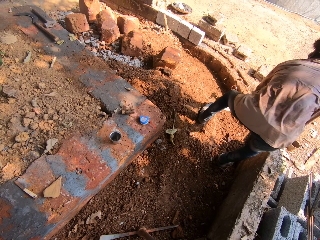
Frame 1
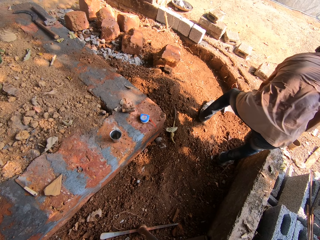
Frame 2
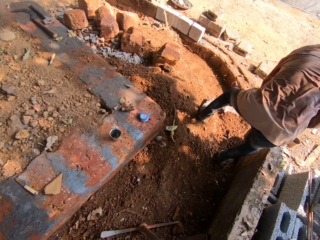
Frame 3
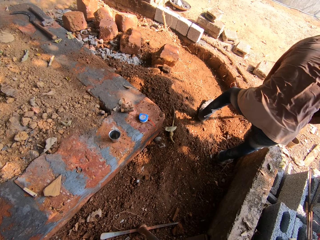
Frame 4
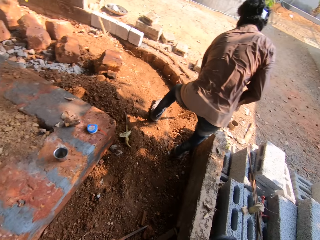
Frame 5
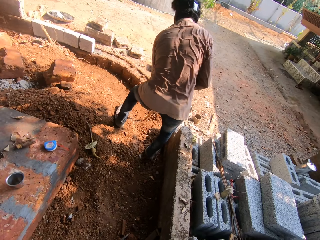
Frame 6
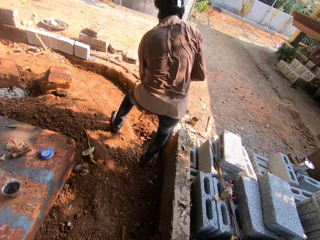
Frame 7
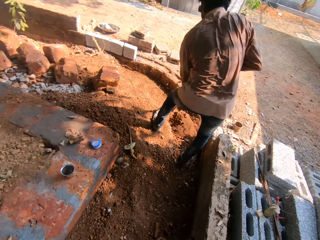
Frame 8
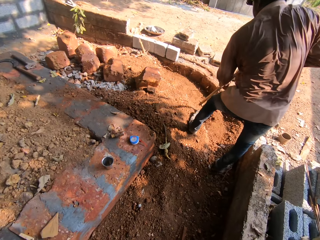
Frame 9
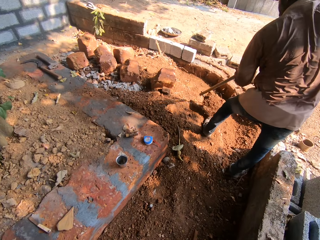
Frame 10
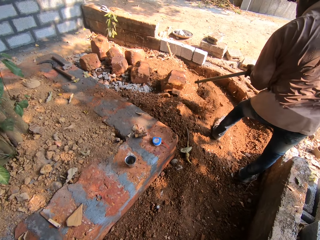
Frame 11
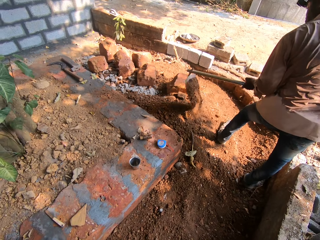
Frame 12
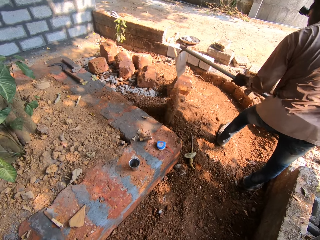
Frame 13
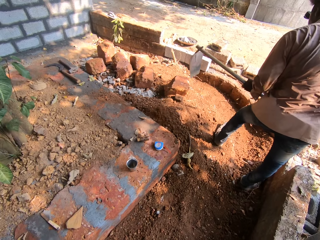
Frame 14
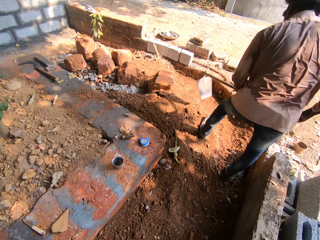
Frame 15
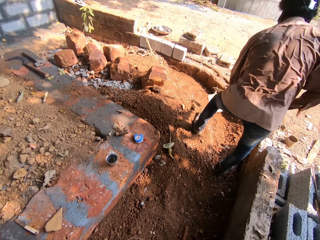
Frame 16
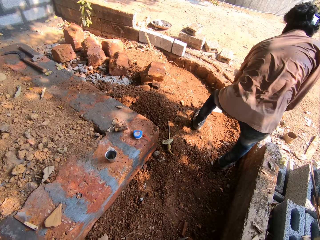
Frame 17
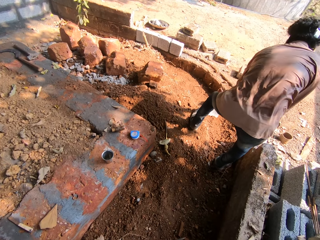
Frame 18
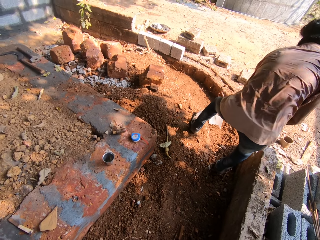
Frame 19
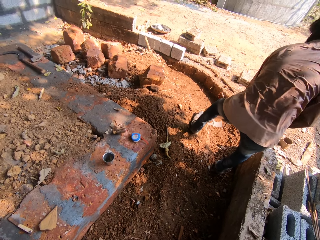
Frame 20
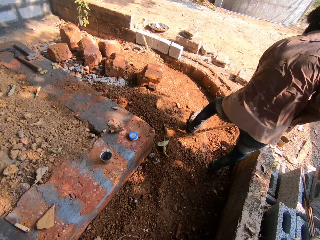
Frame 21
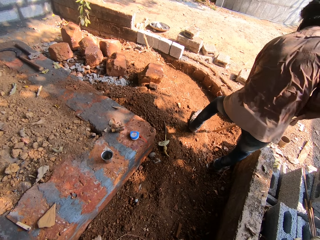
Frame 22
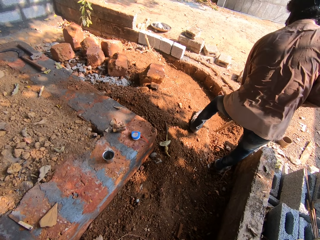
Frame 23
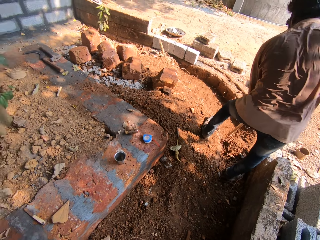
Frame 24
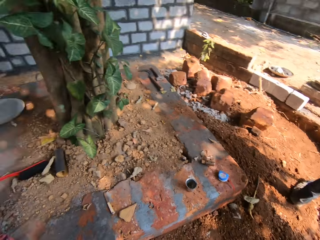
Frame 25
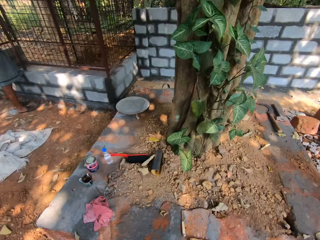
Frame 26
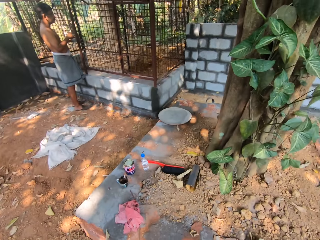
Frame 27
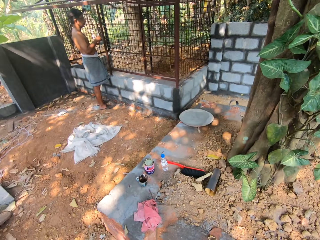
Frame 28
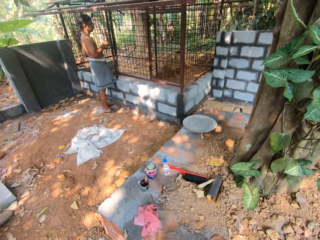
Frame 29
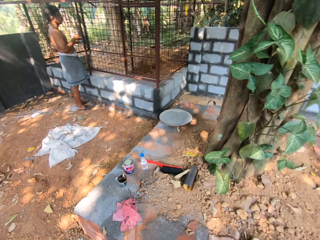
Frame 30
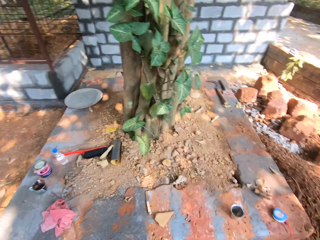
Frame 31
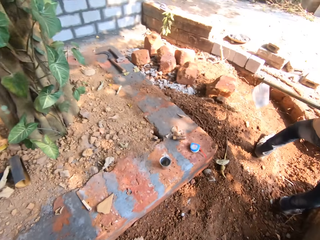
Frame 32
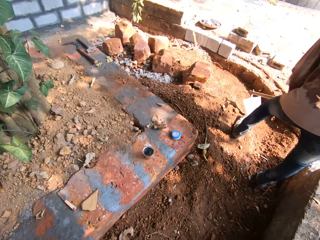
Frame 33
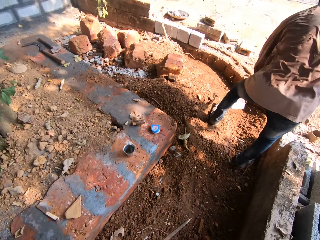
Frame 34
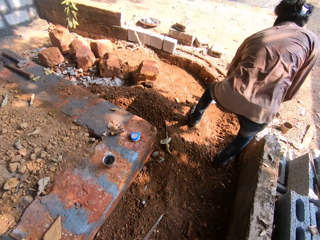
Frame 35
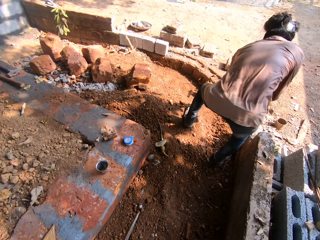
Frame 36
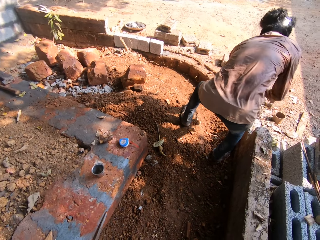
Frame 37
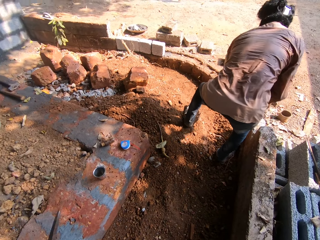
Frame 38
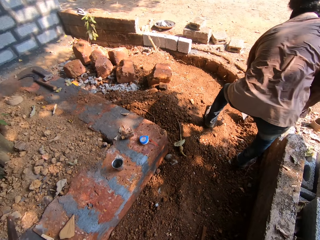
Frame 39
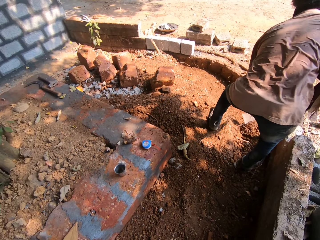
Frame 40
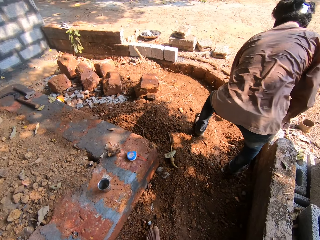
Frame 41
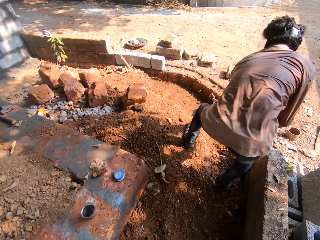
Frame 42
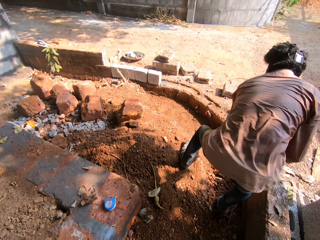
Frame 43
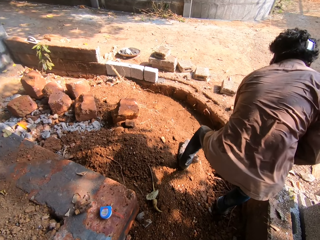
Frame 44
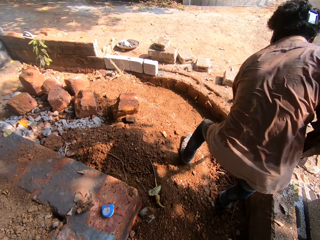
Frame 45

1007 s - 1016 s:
The camera wearer talks with a man. They look around.

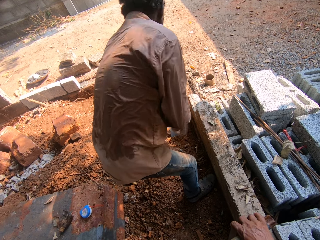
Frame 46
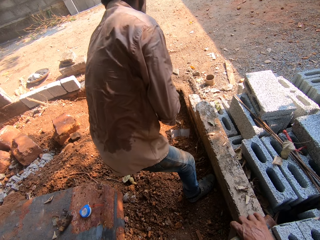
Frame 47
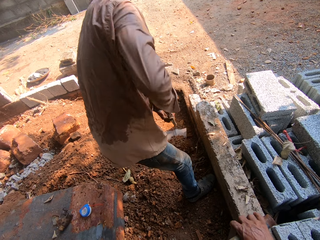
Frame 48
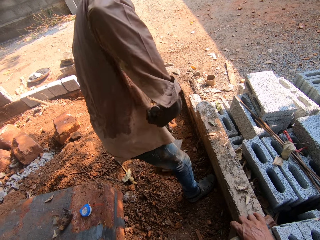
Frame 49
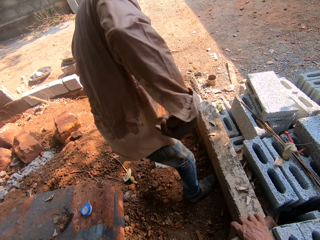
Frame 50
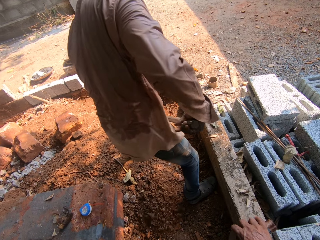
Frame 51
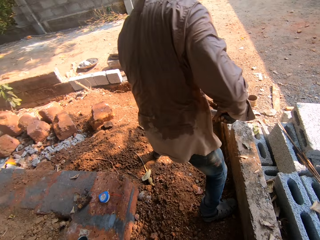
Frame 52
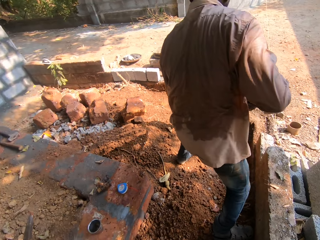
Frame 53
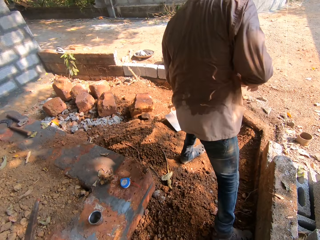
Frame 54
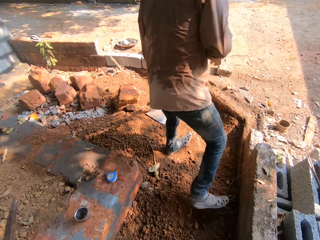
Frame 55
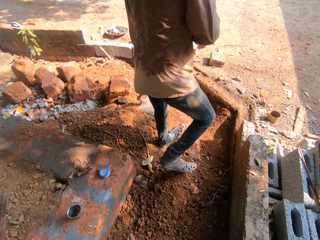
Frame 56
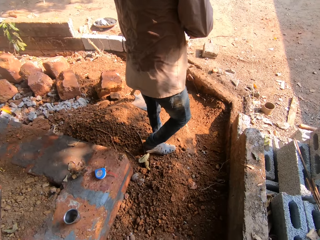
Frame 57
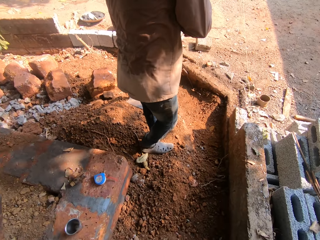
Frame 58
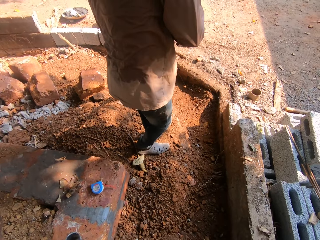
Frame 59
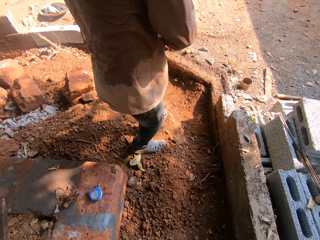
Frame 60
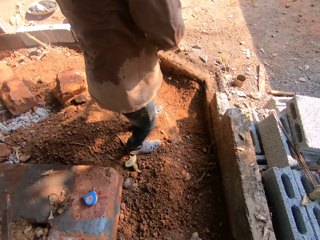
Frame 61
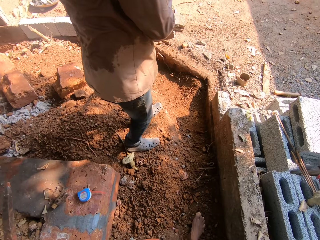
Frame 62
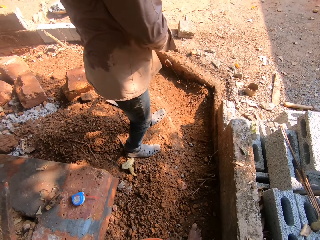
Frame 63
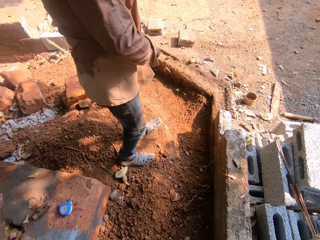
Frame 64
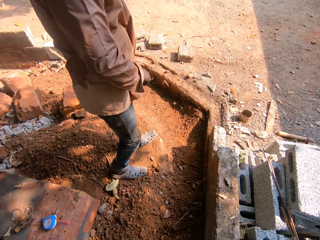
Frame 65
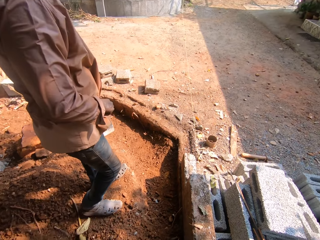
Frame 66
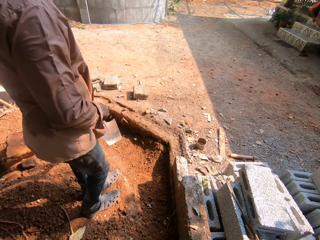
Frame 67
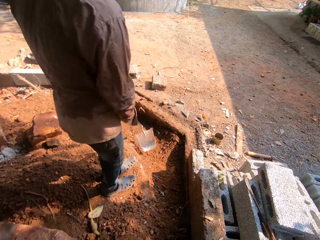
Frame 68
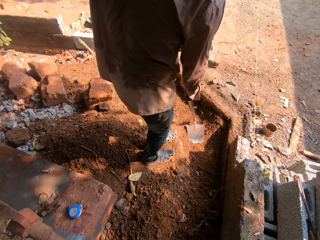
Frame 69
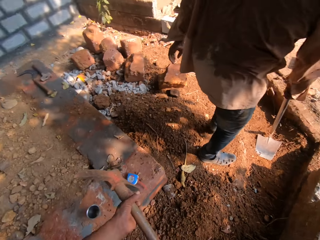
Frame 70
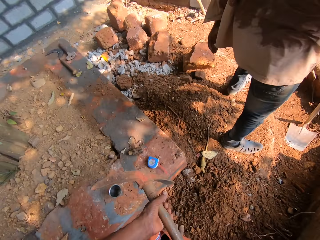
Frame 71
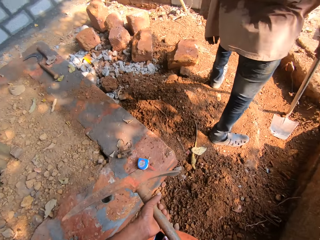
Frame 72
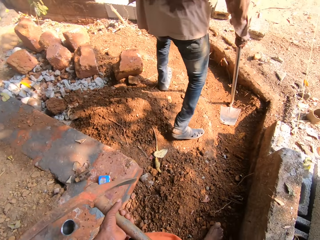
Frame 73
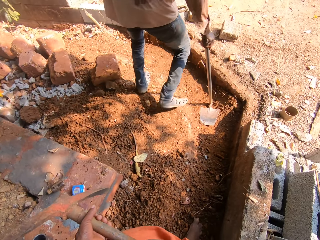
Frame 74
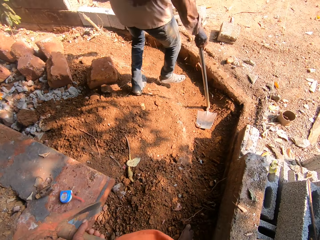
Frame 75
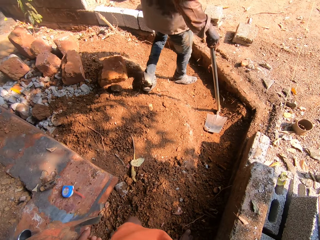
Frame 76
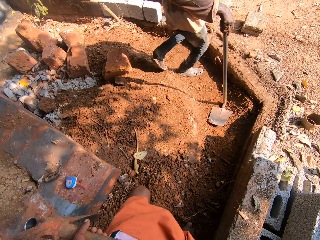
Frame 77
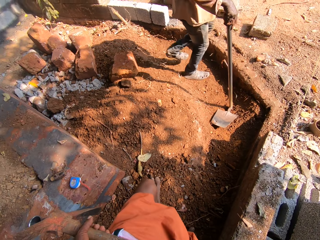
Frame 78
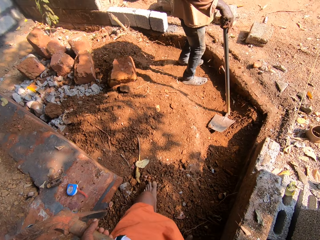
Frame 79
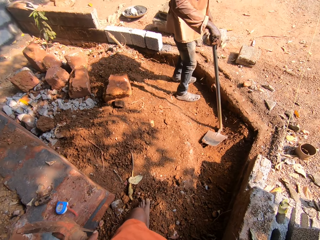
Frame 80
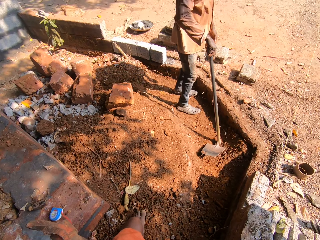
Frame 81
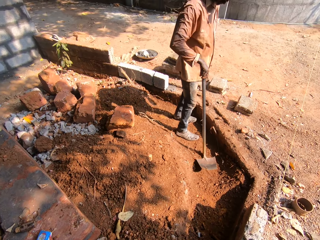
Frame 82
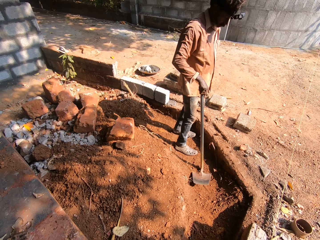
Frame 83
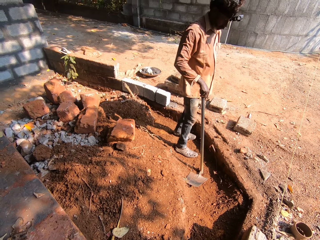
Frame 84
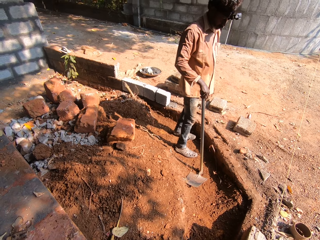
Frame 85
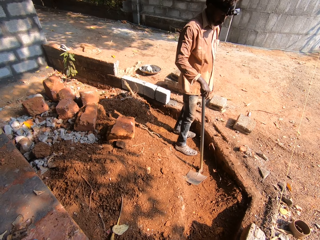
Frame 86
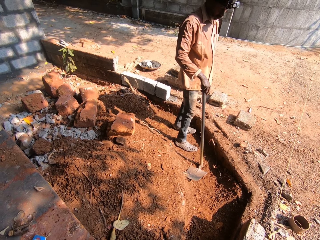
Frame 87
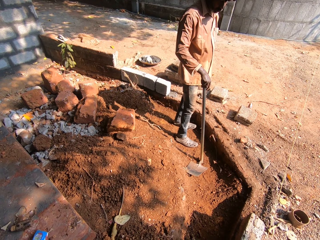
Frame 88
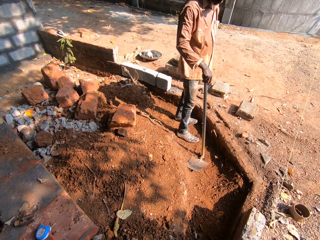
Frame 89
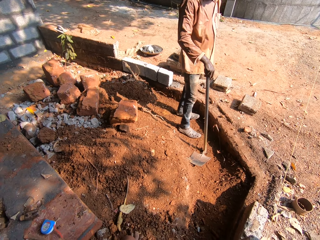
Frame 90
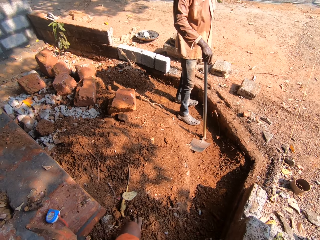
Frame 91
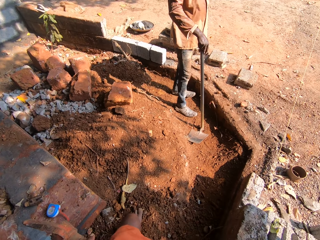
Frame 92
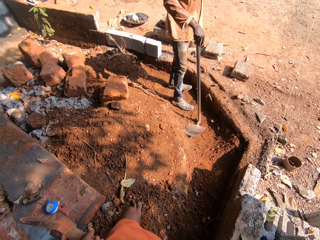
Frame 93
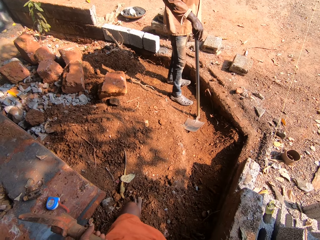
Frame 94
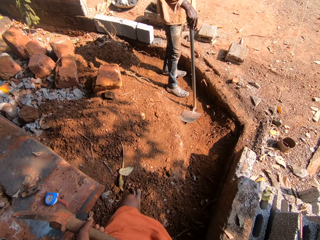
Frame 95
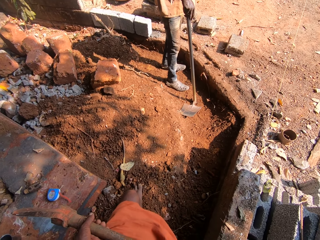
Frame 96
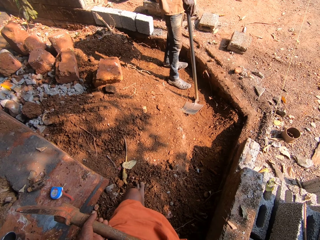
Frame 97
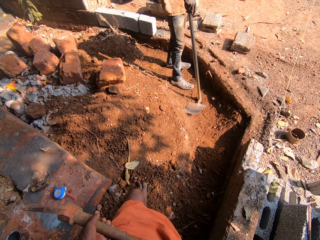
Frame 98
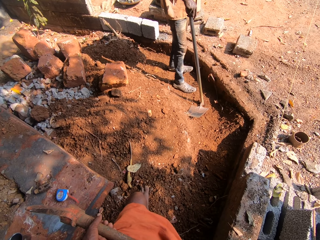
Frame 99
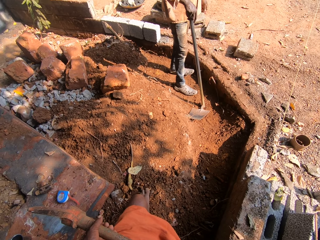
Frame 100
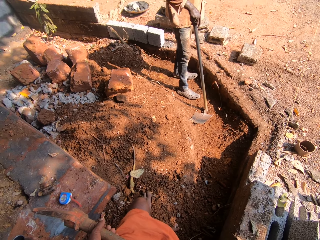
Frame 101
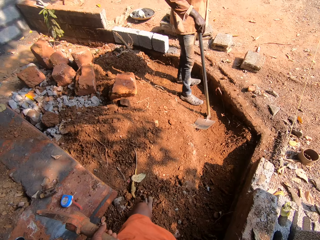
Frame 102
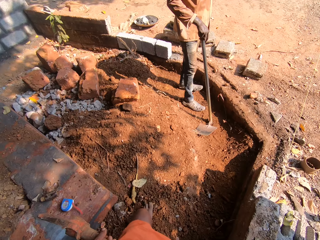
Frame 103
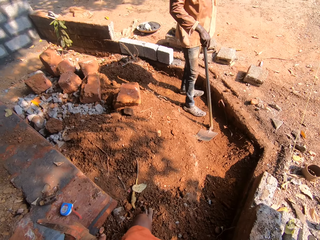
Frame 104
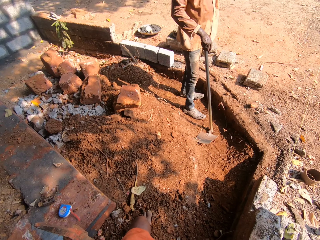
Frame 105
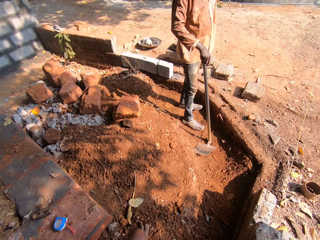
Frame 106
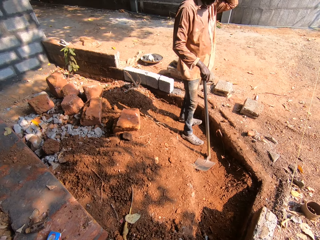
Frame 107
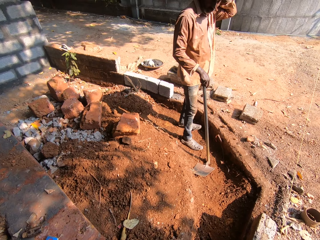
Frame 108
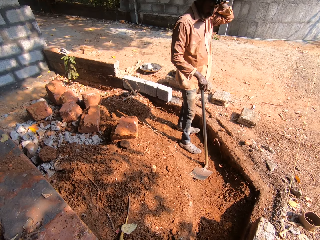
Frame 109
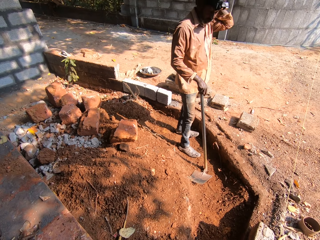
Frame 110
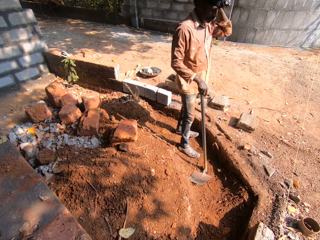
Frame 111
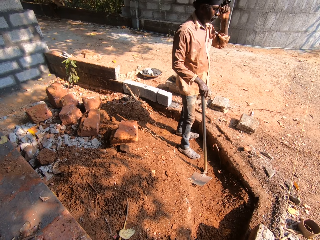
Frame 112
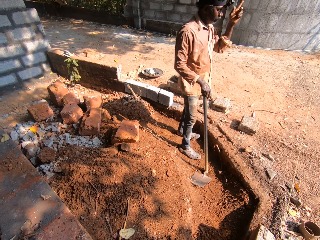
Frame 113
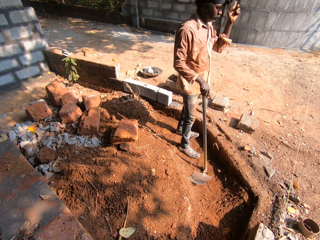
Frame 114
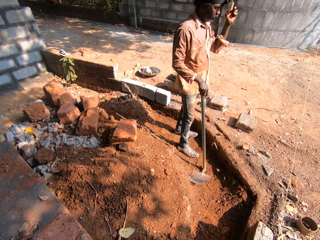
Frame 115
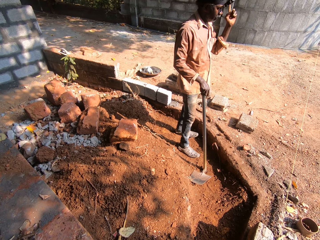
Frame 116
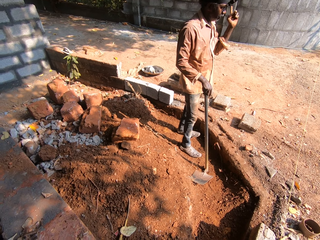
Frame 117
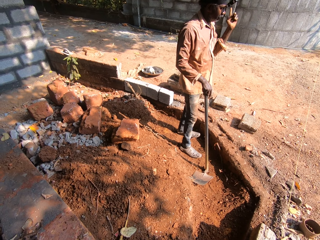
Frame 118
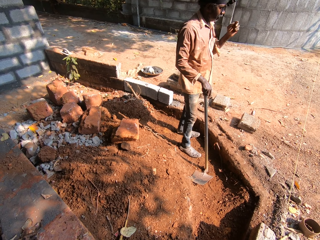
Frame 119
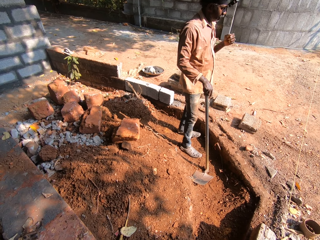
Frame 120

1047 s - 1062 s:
The man pauses. The man moves the shovel with his right hand on the ground. The camera wearer talks with the man.
